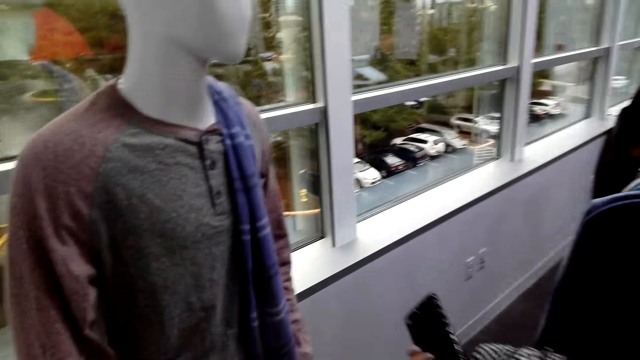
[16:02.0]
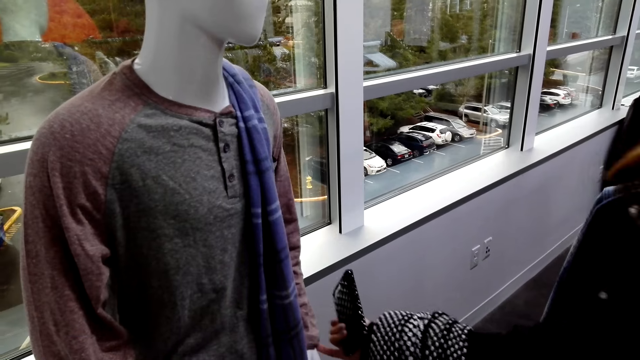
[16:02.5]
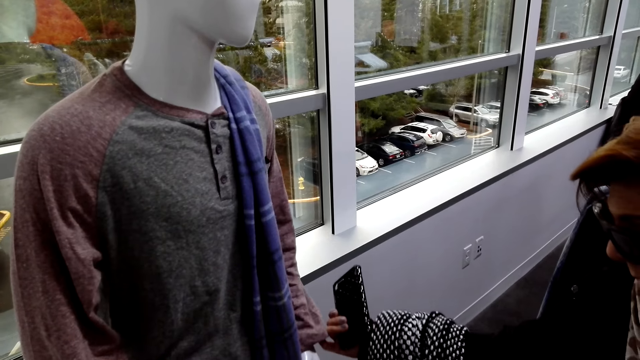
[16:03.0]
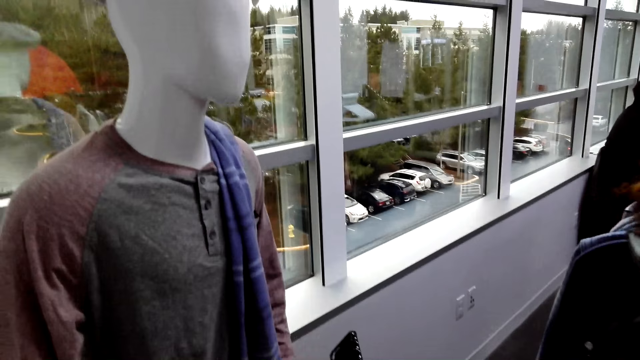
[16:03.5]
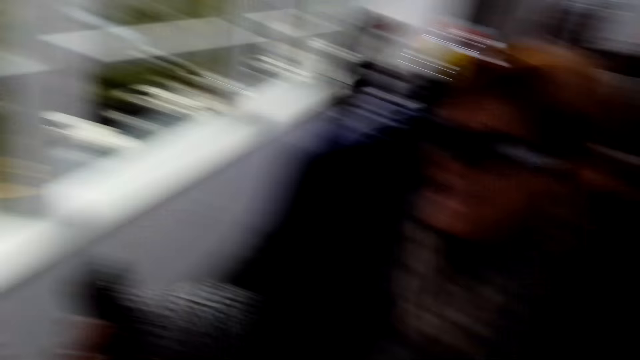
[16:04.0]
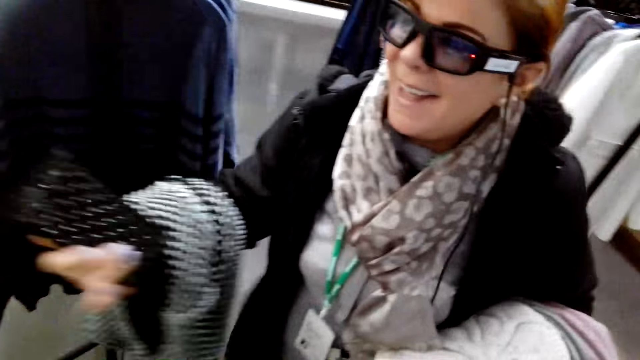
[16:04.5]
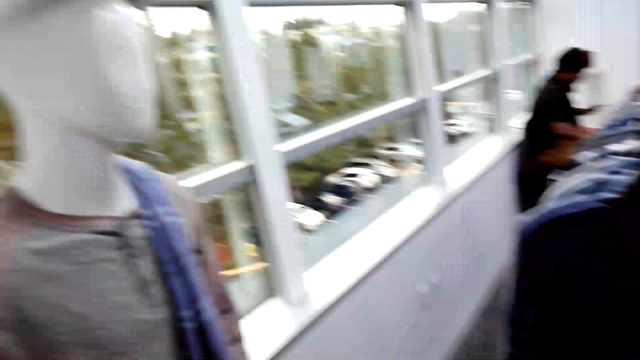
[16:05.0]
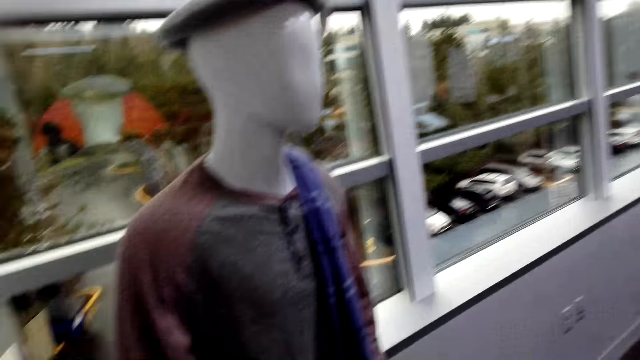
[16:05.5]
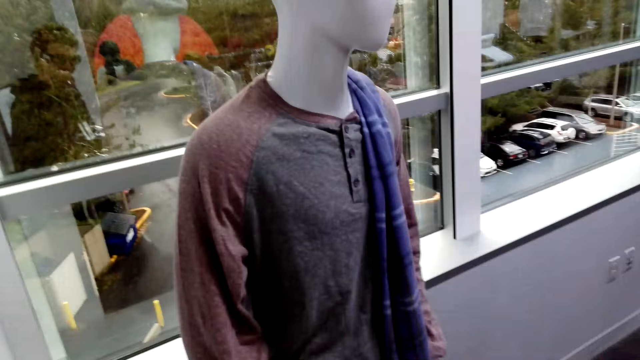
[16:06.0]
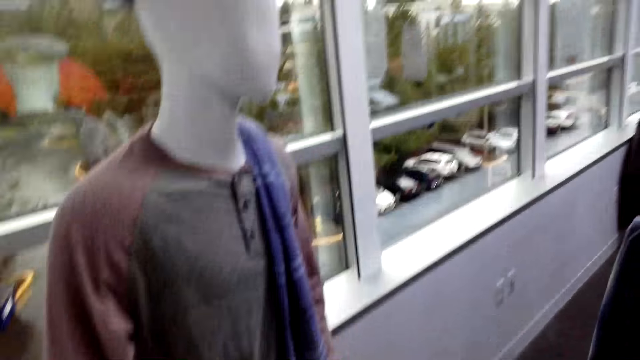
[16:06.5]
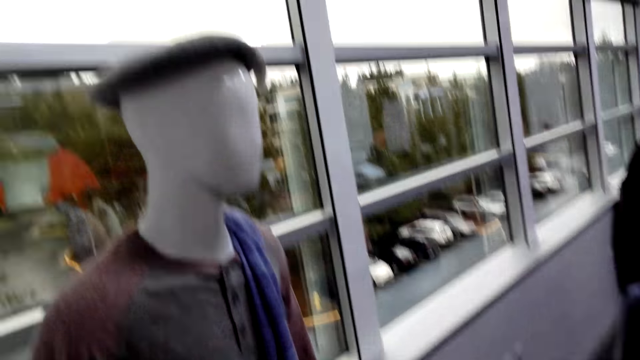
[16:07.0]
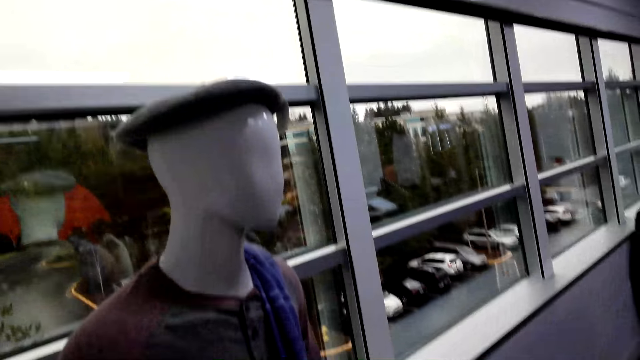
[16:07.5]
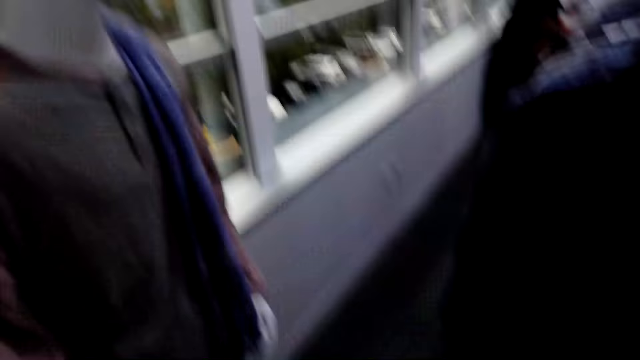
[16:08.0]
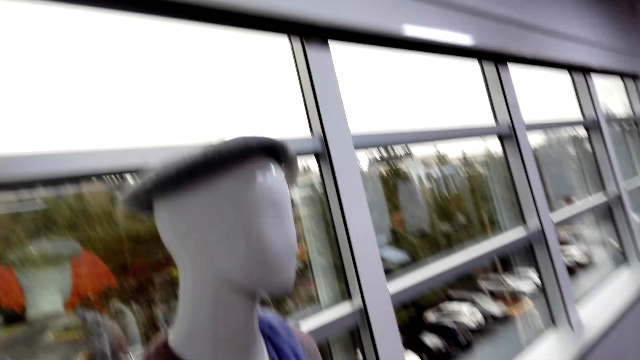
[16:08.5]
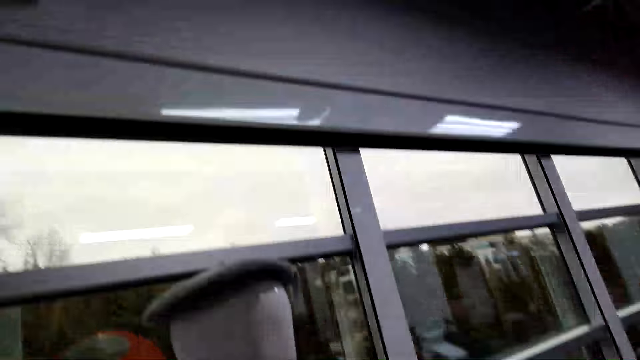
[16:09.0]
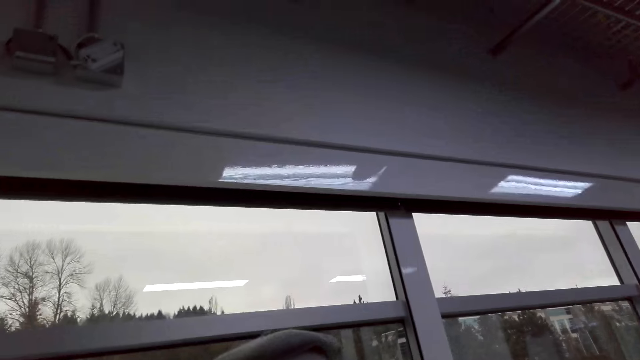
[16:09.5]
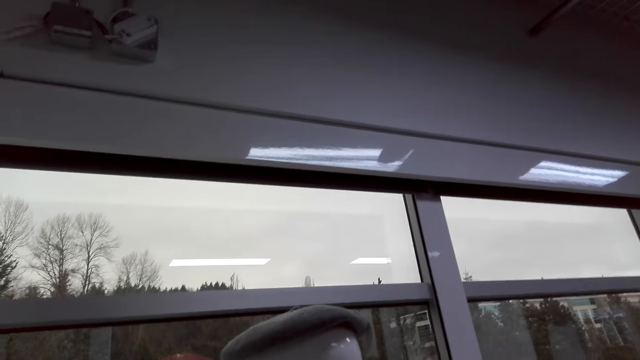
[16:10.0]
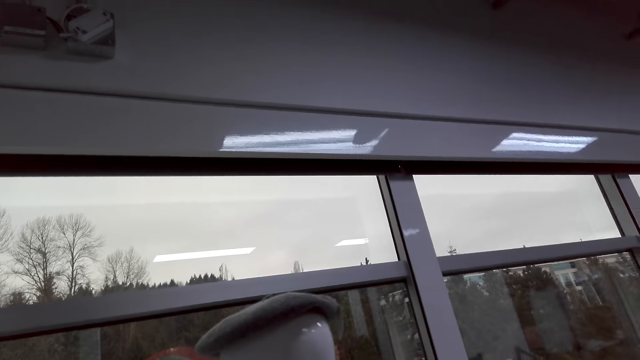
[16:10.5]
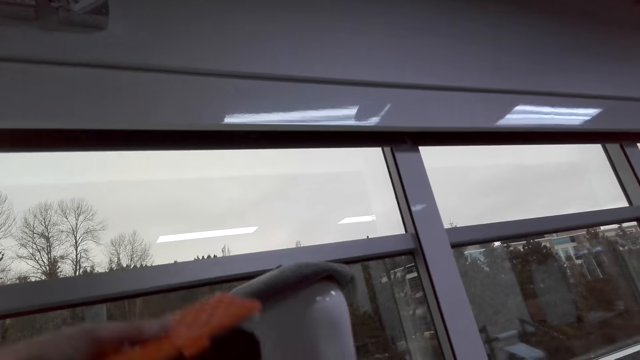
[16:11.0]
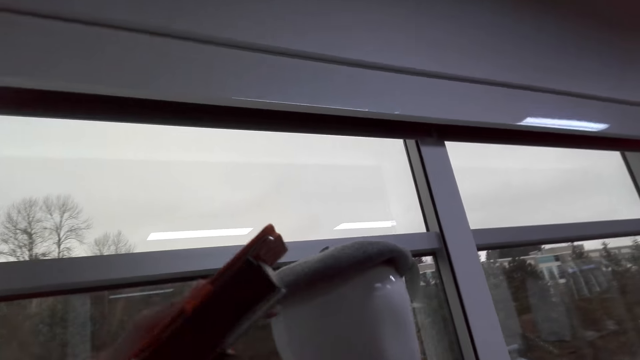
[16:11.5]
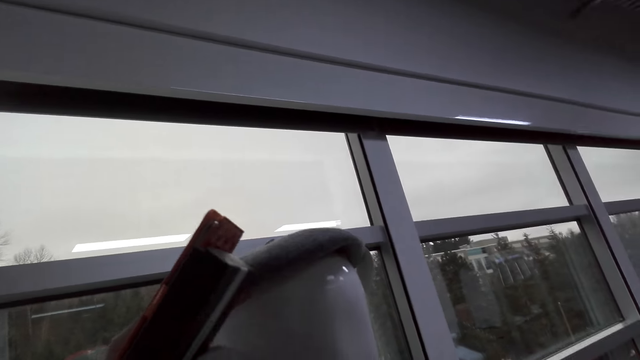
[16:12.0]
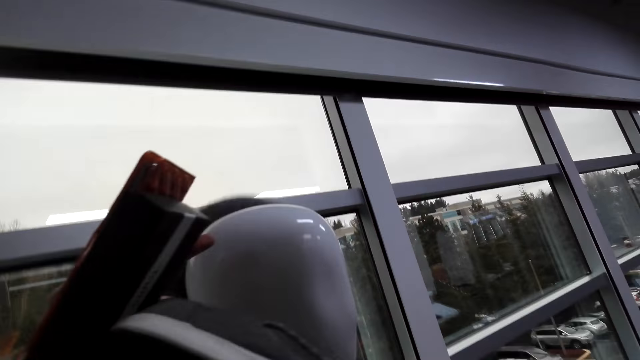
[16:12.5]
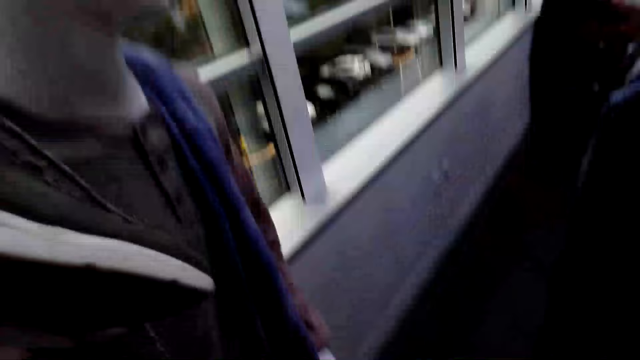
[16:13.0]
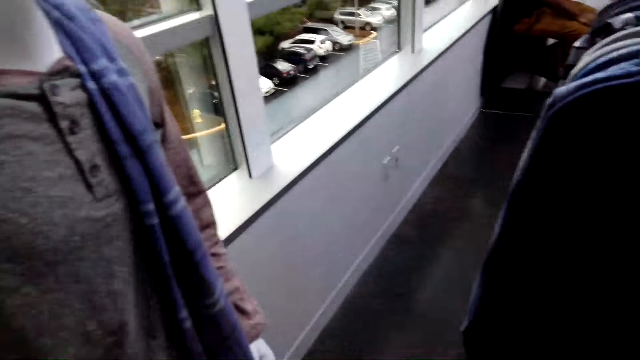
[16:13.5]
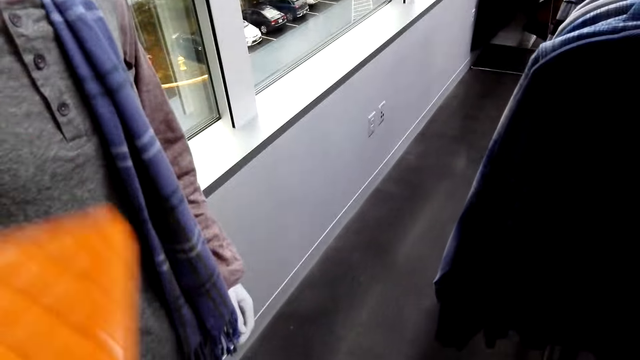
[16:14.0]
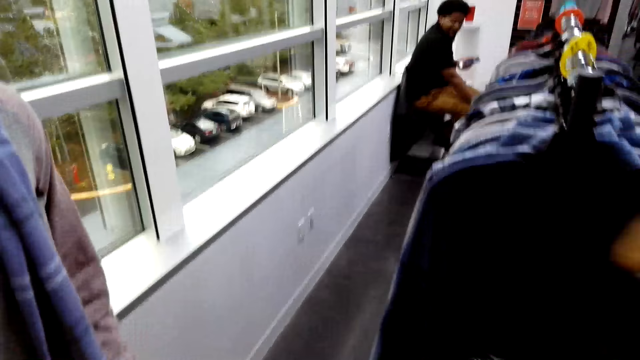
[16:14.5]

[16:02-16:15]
A woman touches a scarf or T-shirt on a dummy. The camera wearer touches a hat on the dummy.

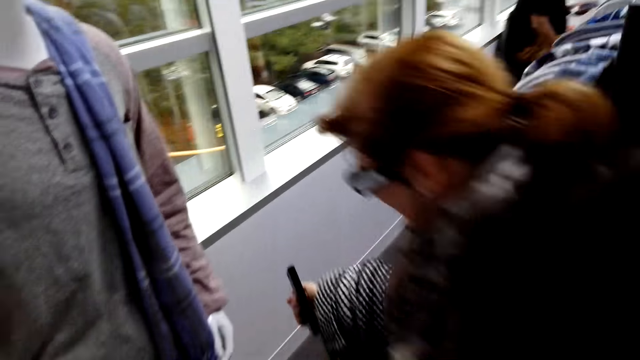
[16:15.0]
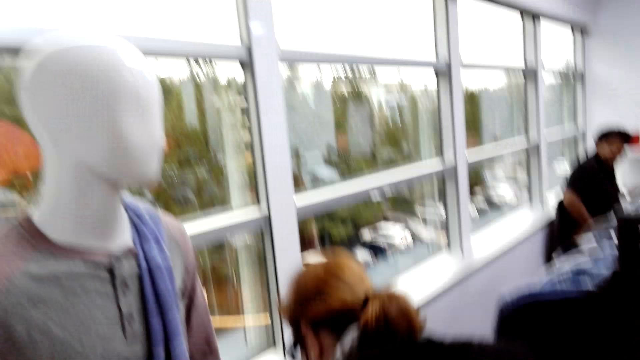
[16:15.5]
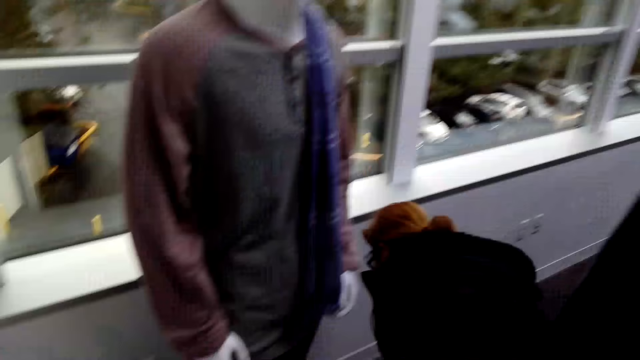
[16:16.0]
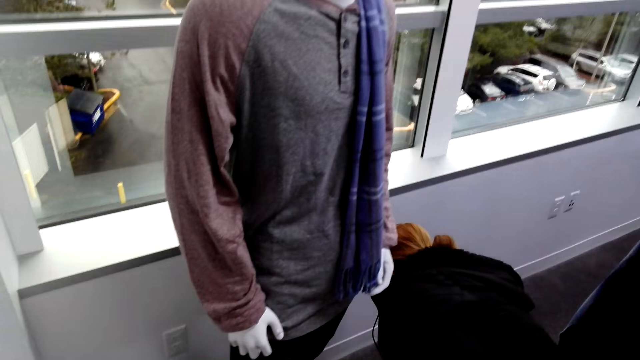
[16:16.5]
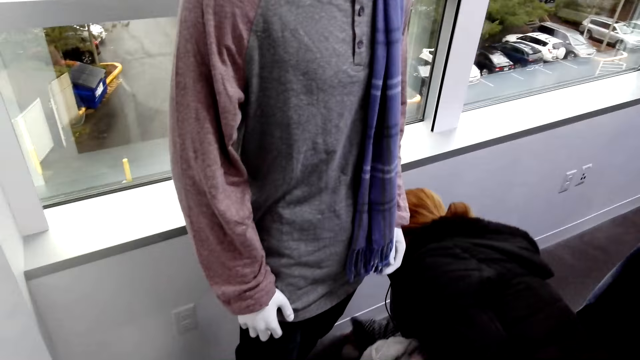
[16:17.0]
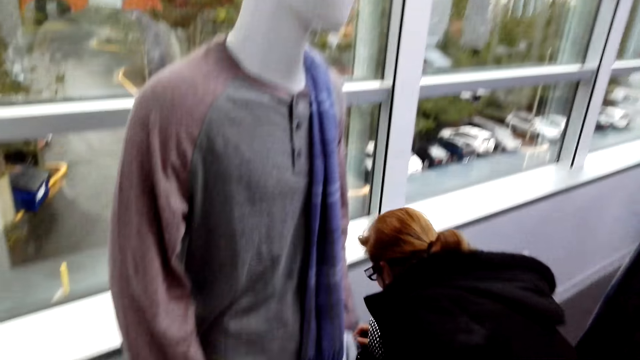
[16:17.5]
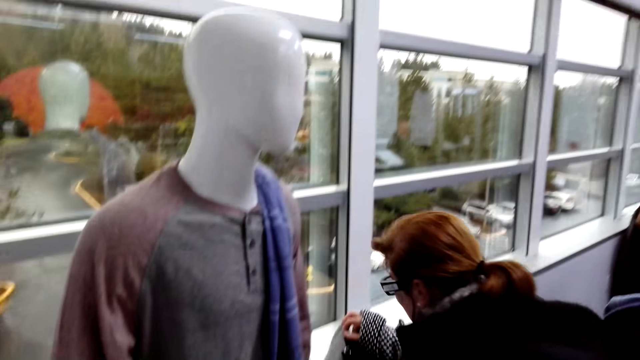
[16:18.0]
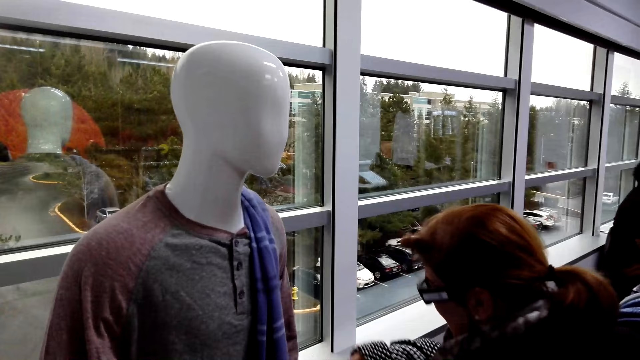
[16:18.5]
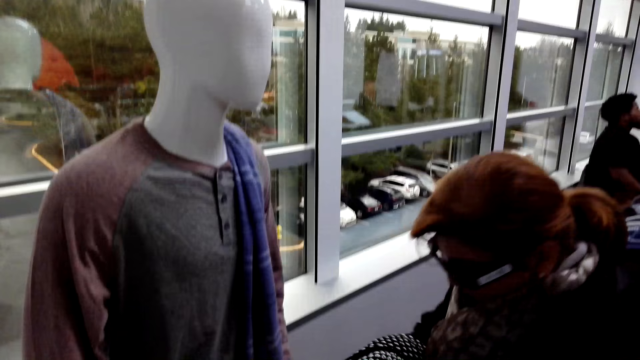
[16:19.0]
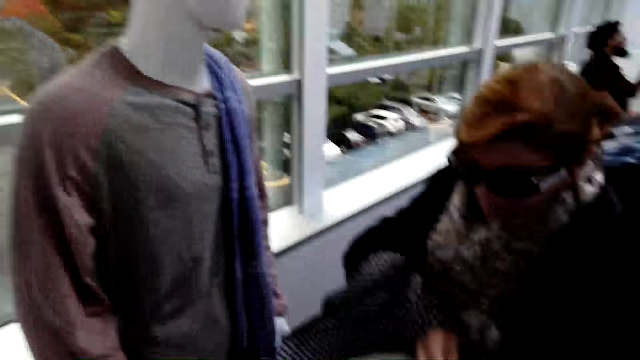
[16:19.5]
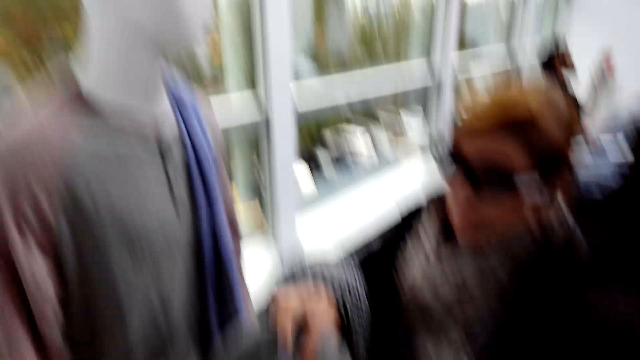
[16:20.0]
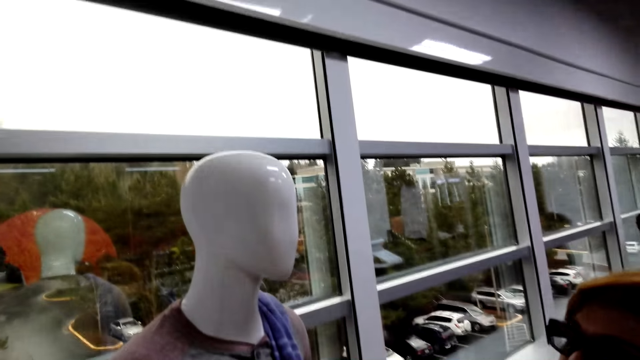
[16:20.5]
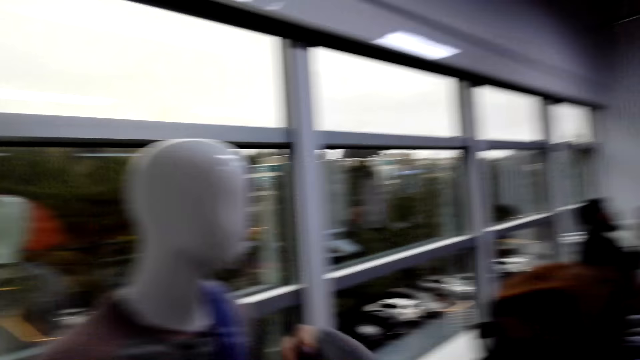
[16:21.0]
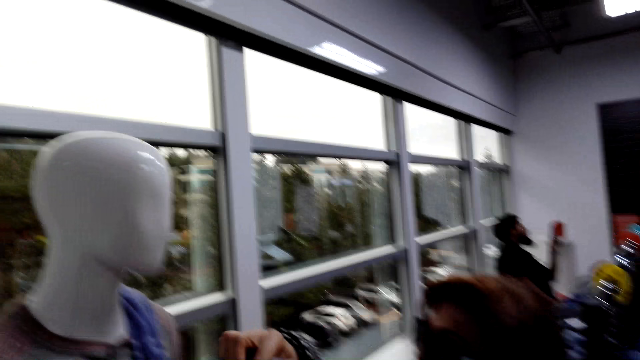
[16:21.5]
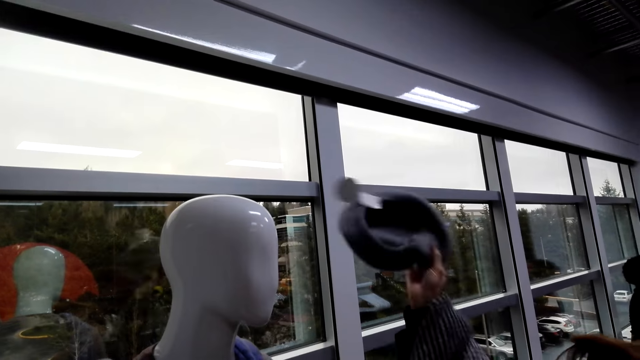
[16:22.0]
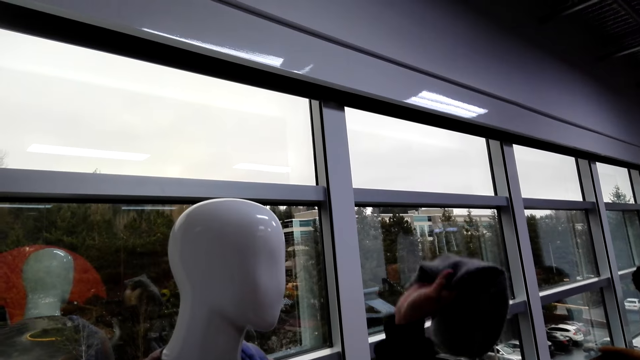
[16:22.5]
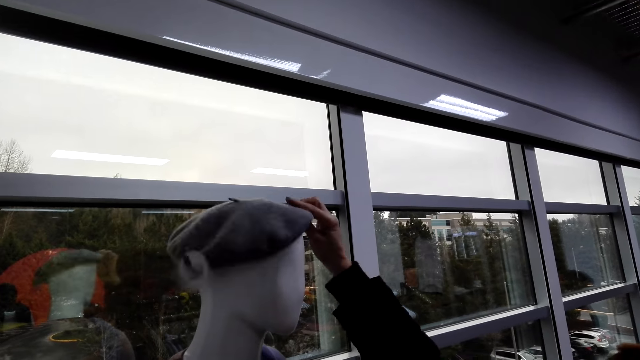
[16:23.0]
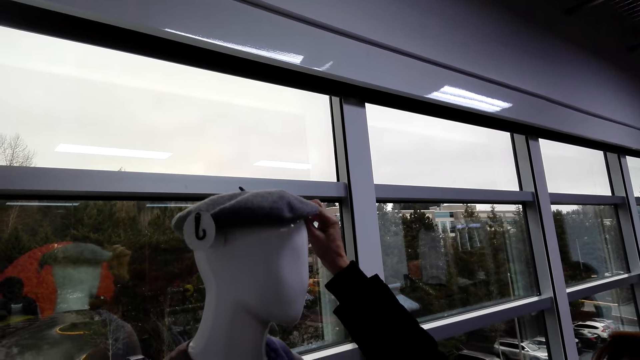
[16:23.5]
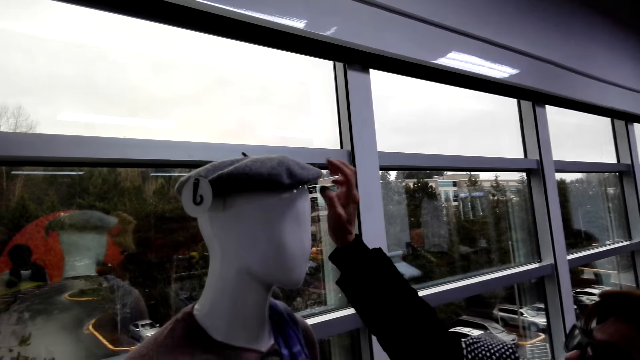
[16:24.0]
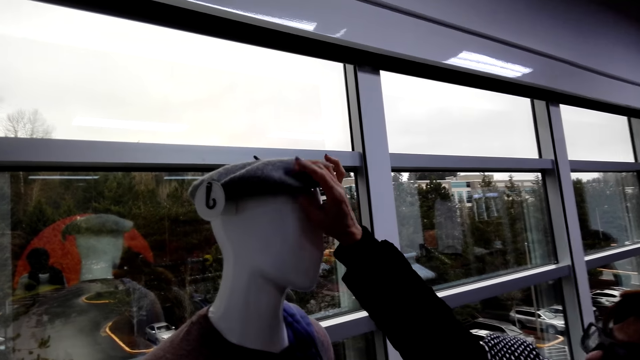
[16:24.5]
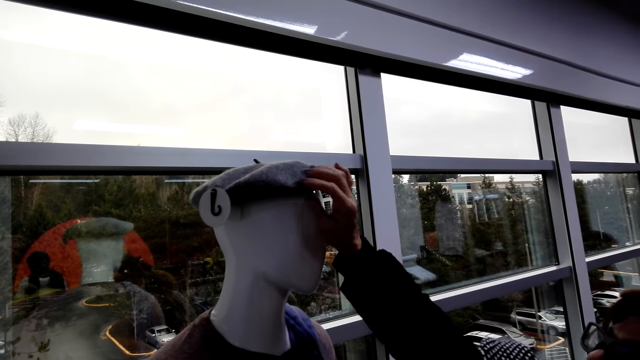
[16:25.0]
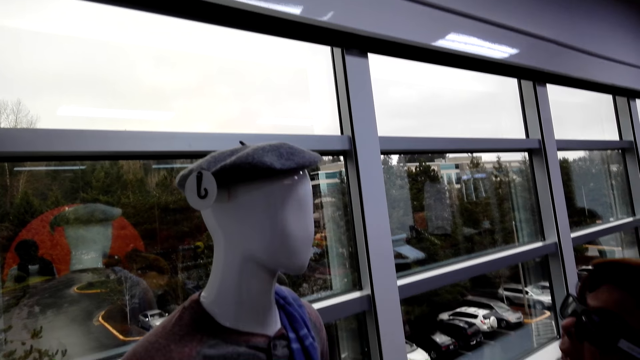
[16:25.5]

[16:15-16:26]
A woman picks up a hat from the floor and puts the hat on a dummy.
